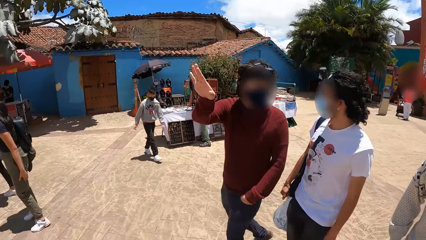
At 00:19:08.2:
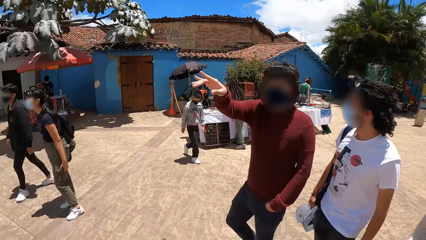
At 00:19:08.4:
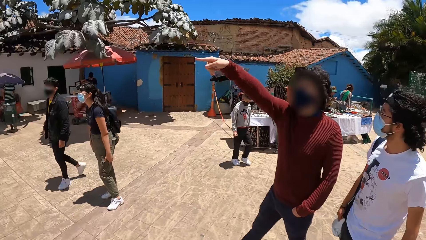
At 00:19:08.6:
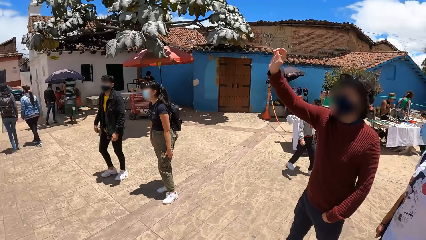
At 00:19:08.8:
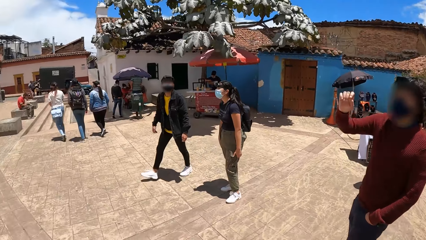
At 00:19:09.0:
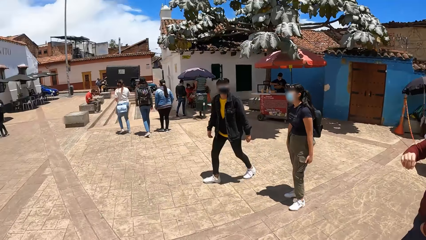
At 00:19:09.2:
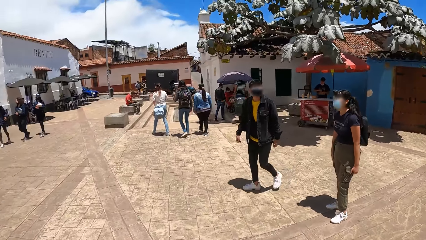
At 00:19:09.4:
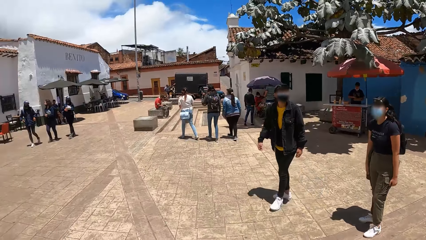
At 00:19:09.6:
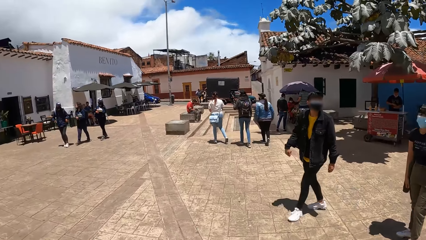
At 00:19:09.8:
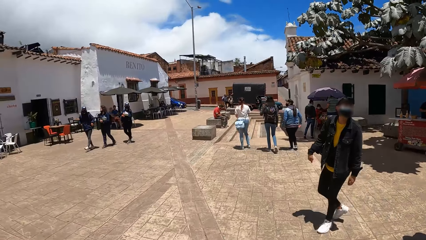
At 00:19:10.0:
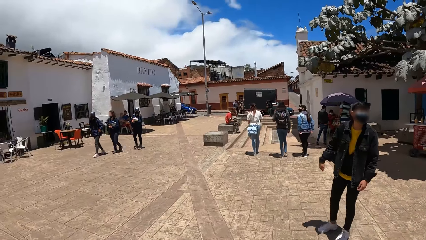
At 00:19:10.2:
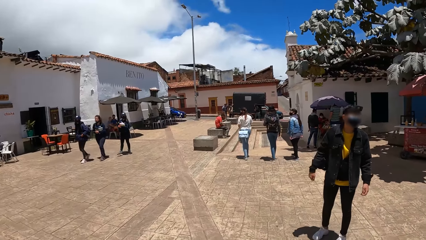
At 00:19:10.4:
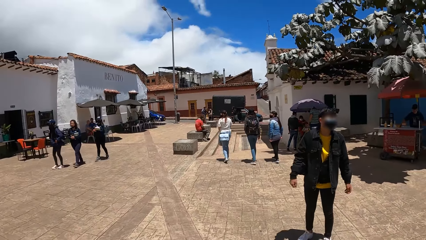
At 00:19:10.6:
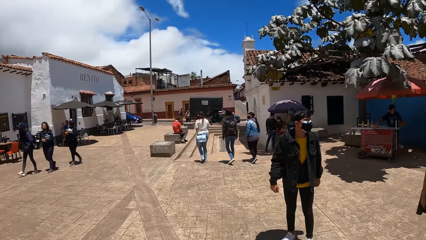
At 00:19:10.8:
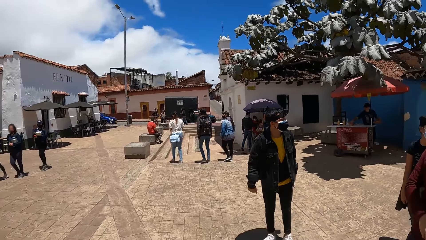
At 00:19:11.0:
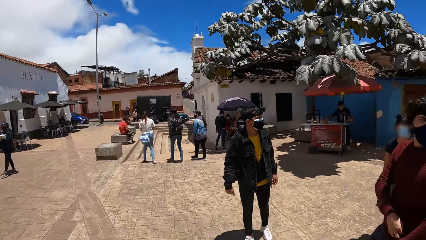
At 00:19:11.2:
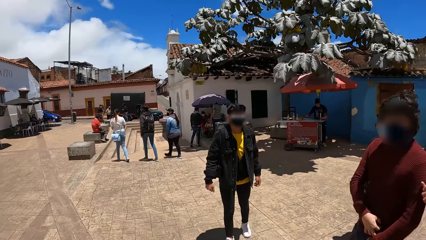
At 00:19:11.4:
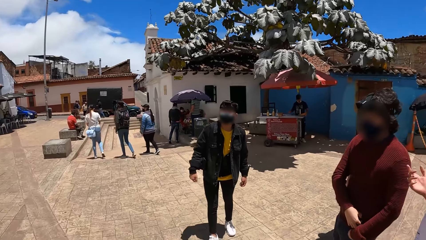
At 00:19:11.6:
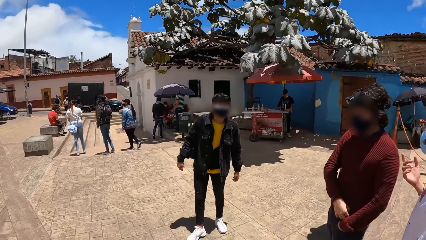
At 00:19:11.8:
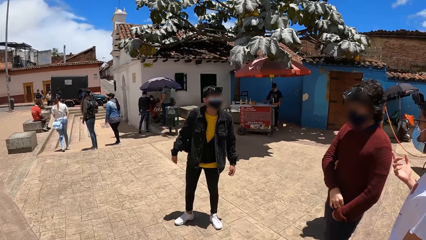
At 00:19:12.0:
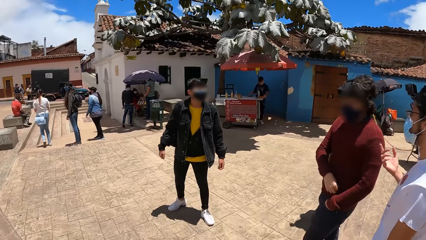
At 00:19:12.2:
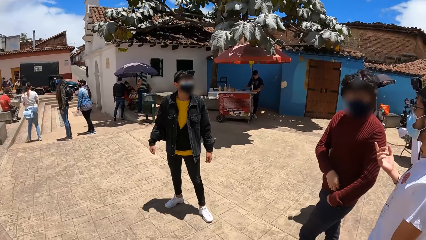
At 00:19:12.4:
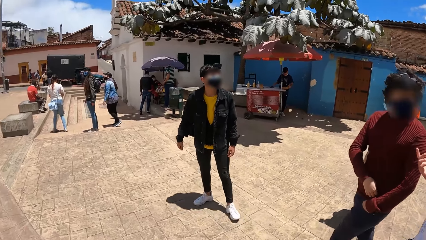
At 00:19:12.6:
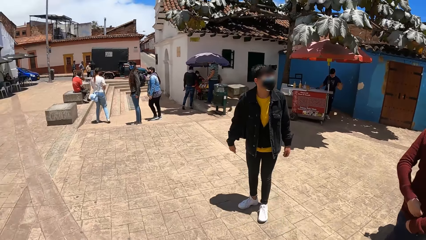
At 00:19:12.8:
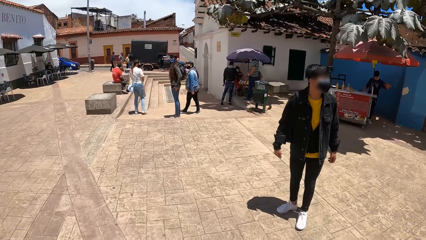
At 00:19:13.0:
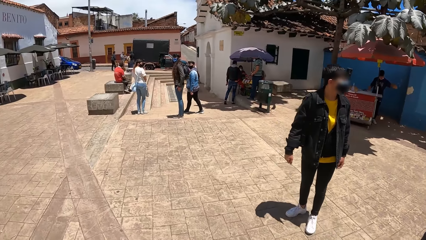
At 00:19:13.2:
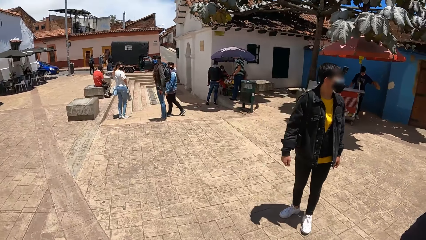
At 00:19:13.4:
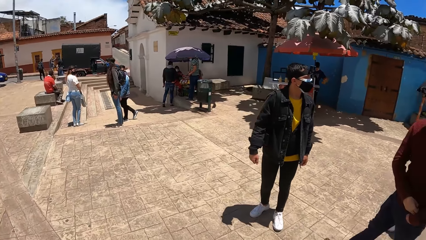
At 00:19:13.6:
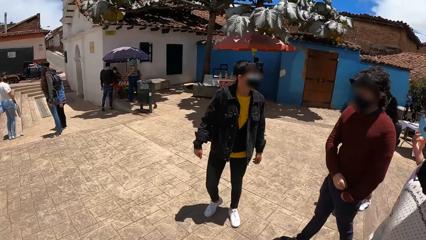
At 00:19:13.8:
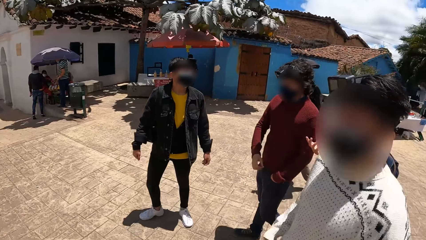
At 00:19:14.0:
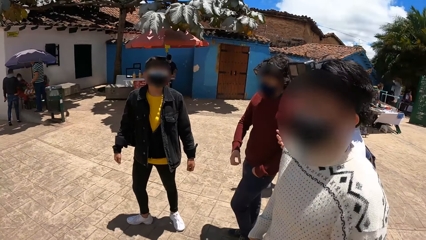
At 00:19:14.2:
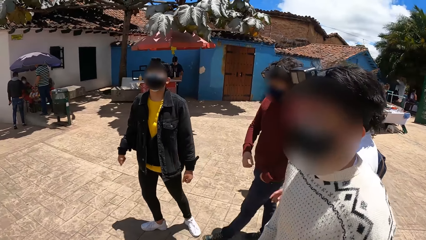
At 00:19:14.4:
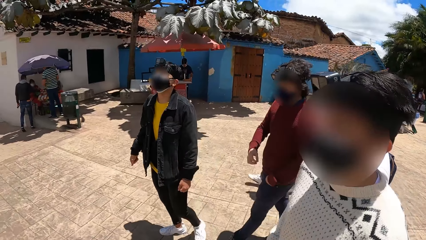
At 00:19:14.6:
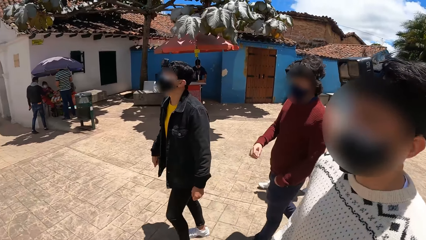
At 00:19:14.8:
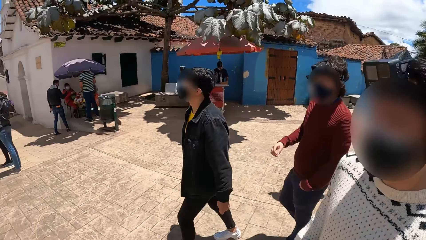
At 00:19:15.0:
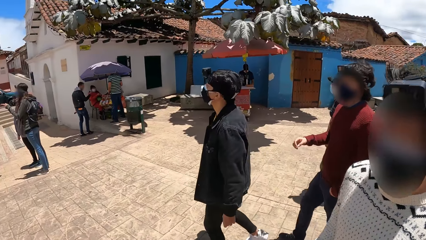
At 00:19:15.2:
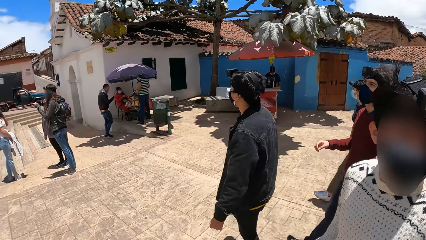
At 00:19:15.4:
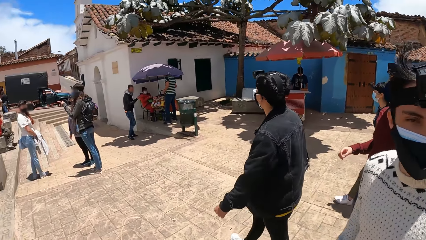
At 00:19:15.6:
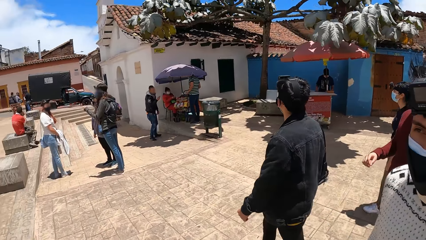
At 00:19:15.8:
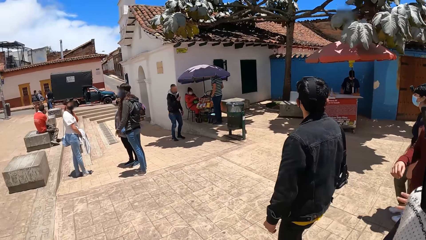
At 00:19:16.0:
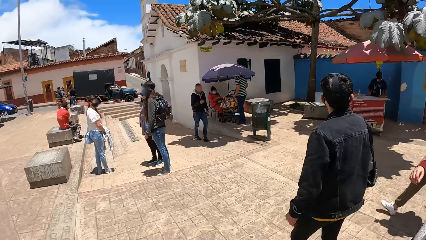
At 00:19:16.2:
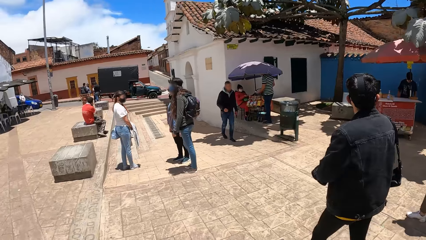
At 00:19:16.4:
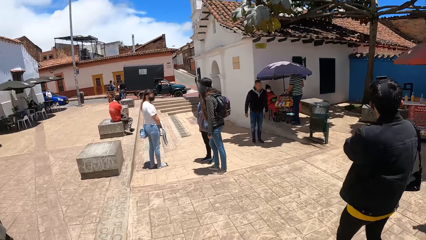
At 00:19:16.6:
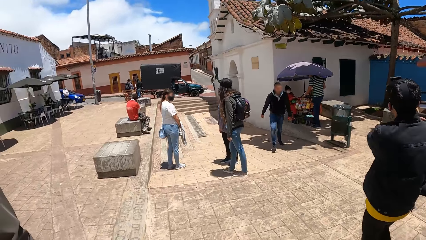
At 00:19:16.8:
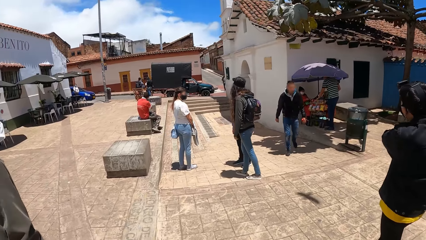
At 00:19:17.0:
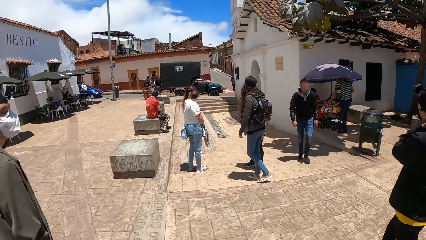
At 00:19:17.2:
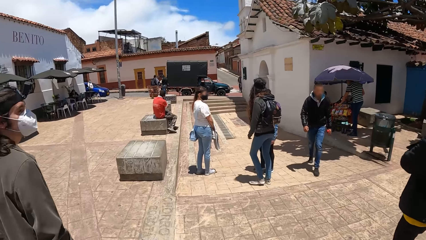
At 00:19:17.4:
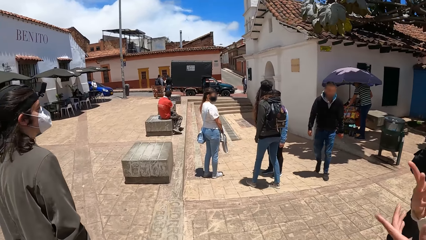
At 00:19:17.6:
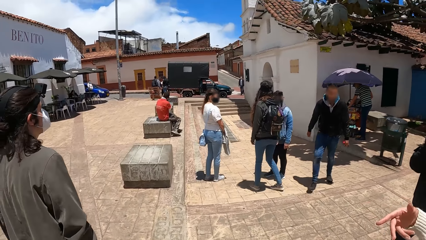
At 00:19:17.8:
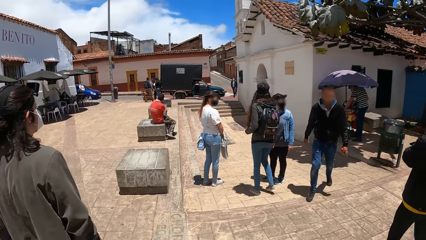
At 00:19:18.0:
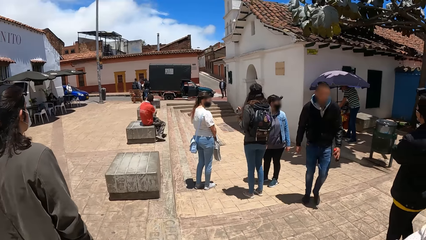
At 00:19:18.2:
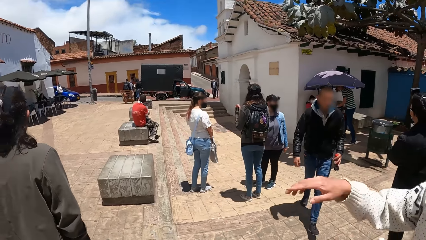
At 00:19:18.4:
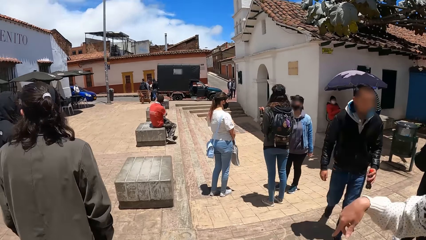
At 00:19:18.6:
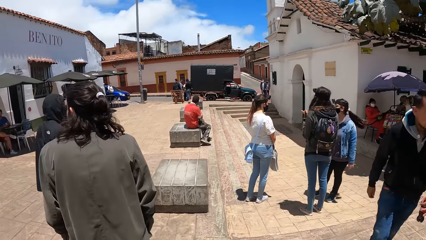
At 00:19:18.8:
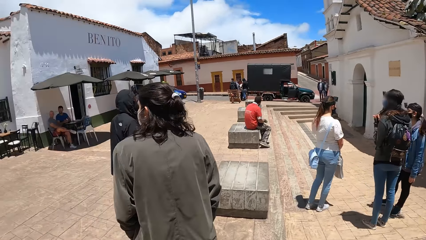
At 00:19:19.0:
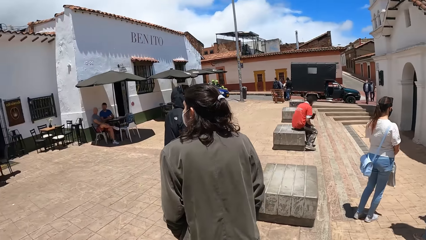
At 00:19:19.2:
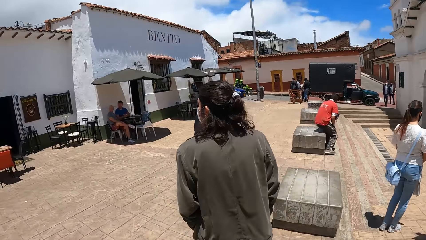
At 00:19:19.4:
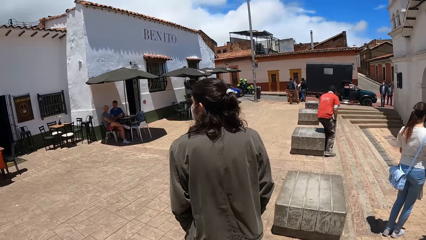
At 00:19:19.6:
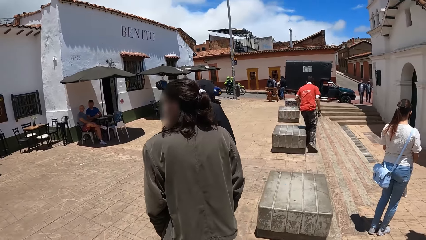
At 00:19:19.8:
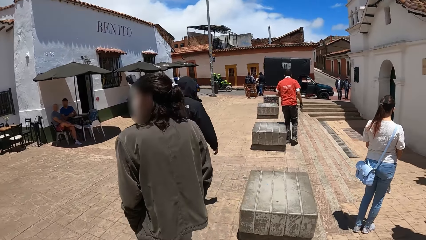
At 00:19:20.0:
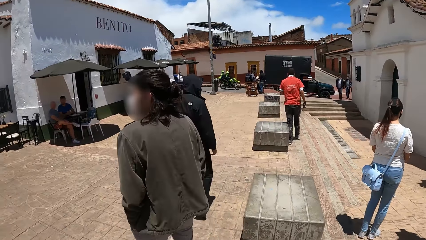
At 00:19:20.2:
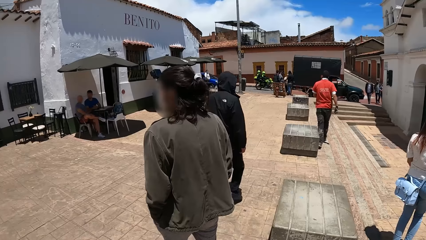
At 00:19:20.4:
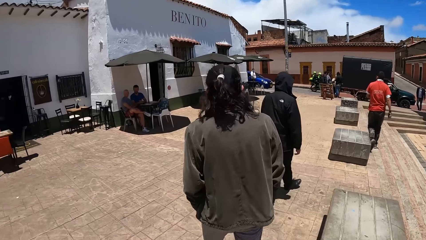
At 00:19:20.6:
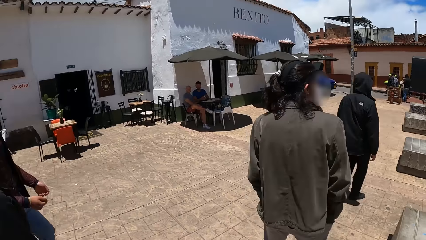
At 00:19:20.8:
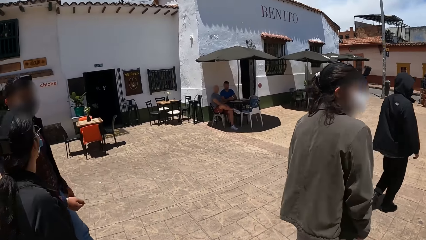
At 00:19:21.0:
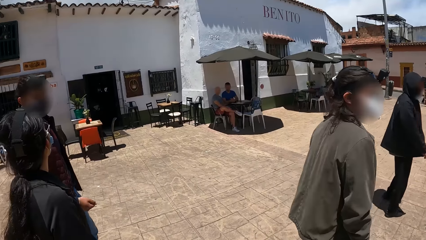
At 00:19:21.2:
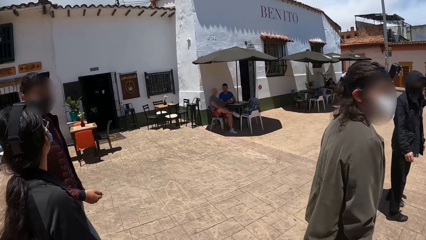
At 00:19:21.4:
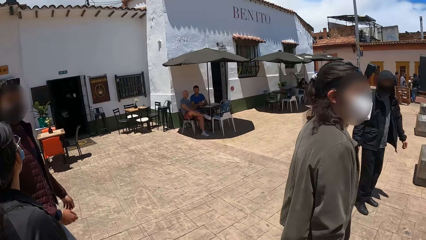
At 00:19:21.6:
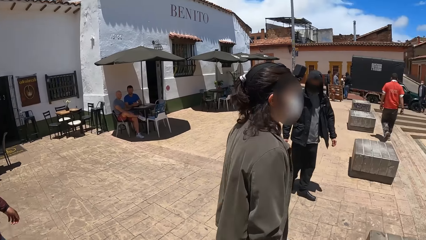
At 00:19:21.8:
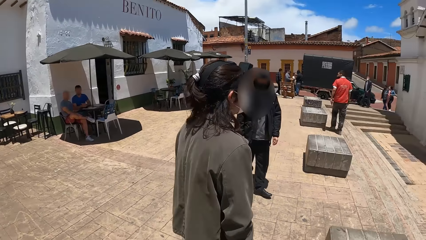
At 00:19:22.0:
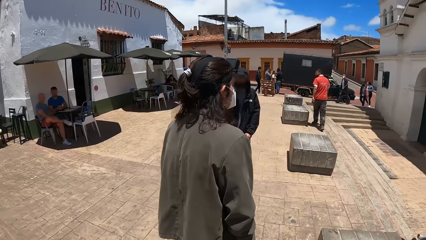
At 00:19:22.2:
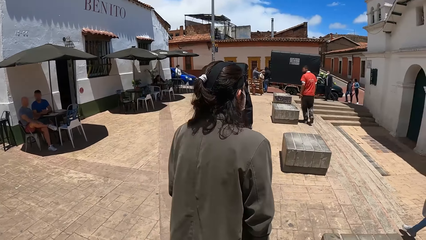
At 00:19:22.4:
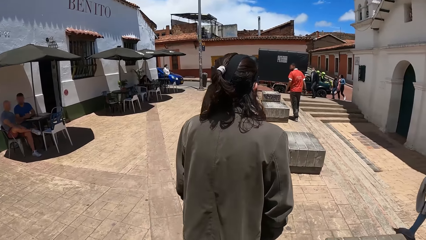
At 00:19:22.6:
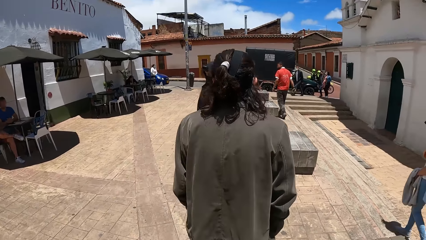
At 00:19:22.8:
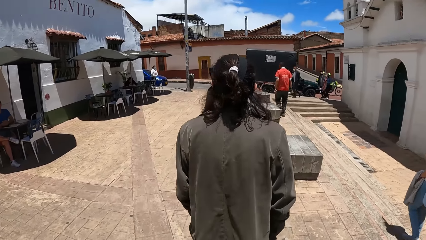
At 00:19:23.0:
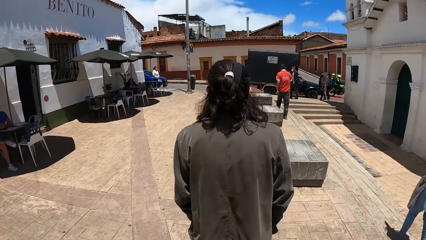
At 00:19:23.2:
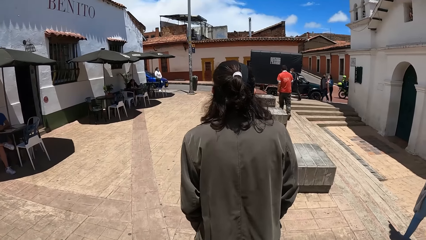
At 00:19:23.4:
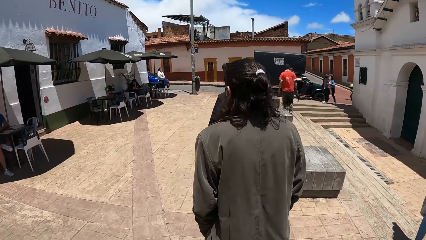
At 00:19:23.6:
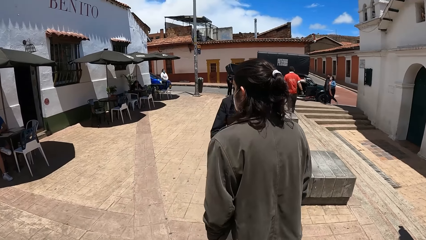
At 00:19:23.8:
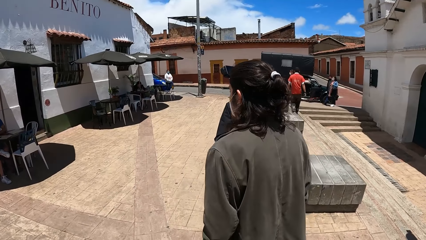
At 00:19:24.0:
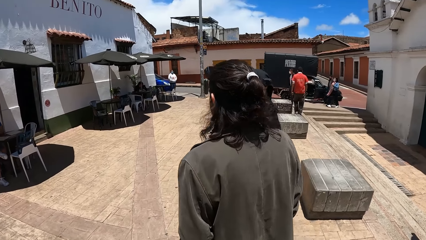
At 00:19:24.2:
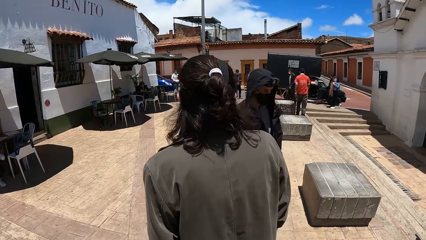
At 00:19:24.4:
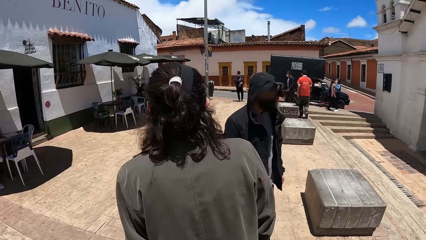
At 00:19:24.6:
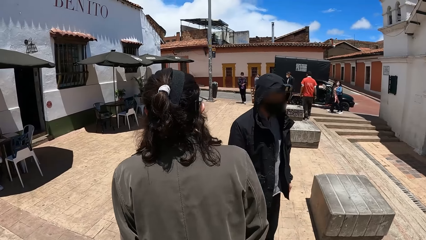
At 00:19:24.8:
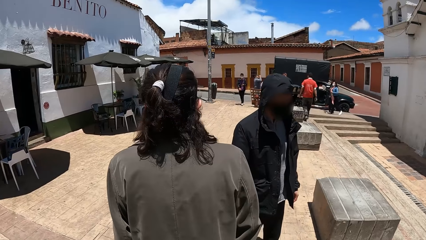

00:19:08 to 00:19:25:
The camera wearer walks down the pavement alongside four men and a woman. Another woman converses with two other women. A man walks ahead of the camera wearer. Another woman converses with another man and walks down the pavement alongside the man.
